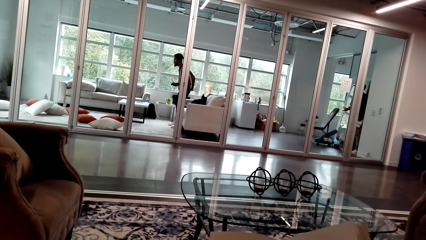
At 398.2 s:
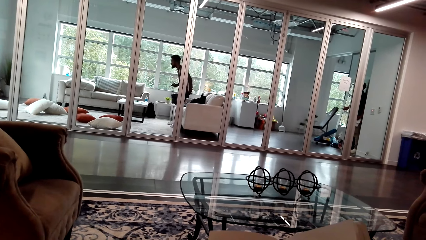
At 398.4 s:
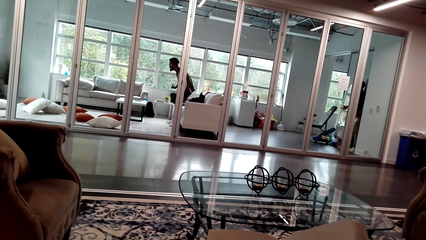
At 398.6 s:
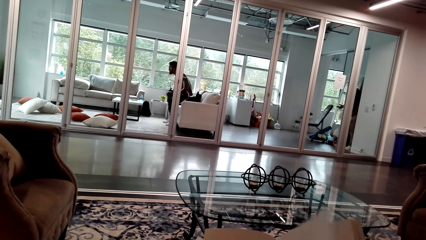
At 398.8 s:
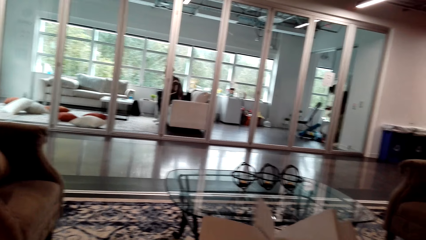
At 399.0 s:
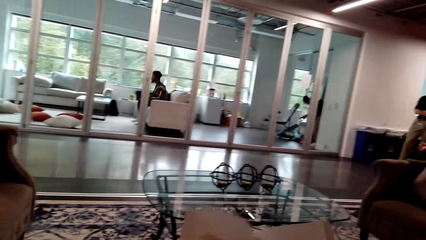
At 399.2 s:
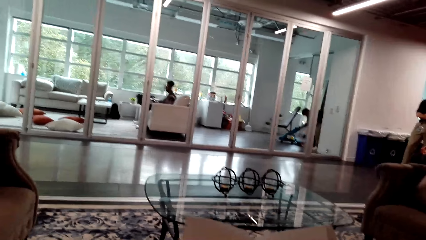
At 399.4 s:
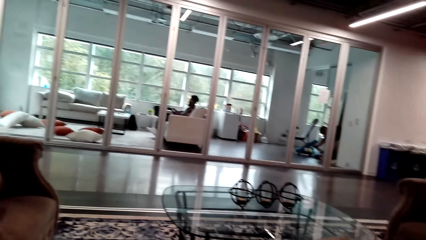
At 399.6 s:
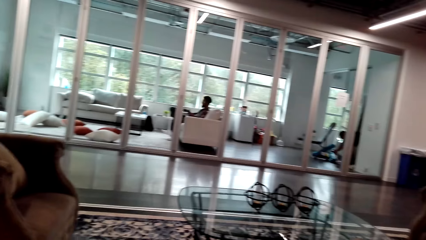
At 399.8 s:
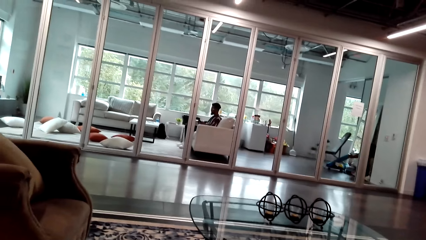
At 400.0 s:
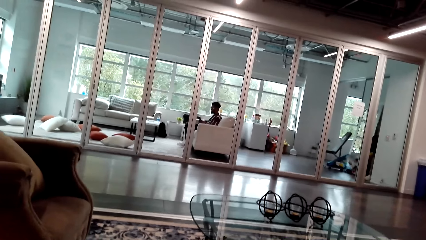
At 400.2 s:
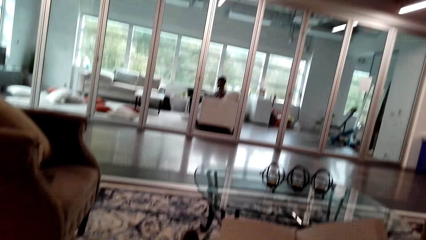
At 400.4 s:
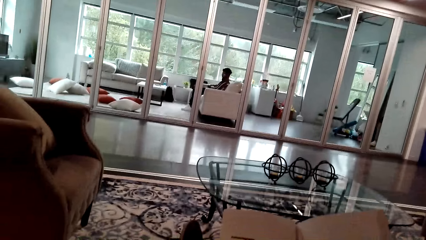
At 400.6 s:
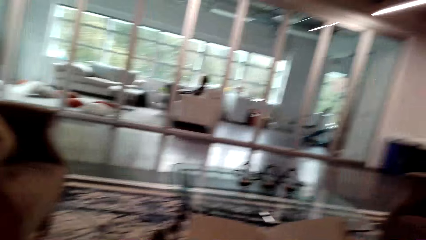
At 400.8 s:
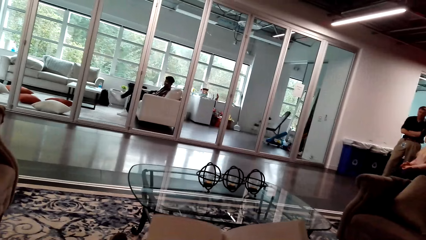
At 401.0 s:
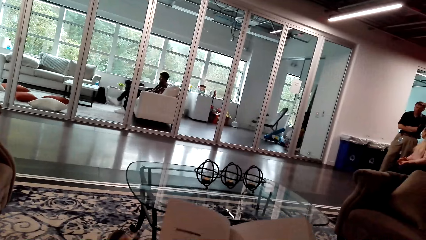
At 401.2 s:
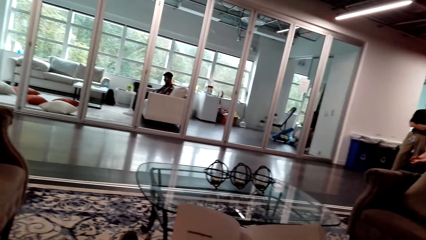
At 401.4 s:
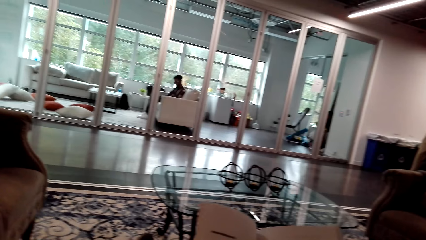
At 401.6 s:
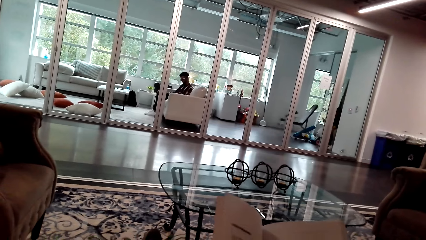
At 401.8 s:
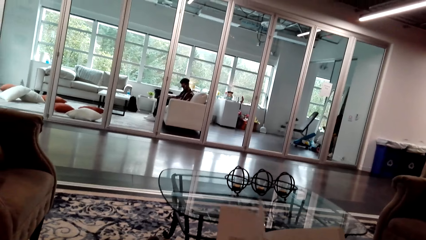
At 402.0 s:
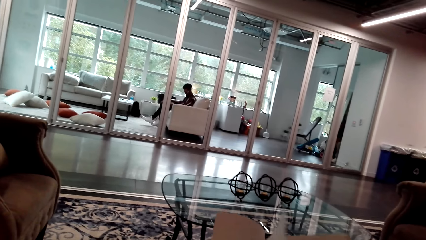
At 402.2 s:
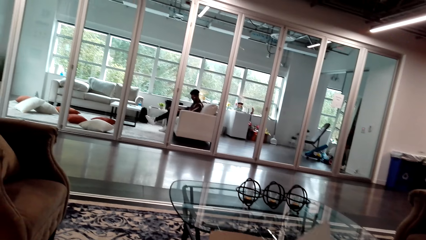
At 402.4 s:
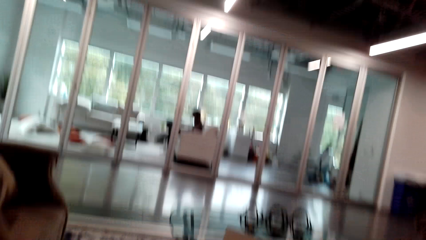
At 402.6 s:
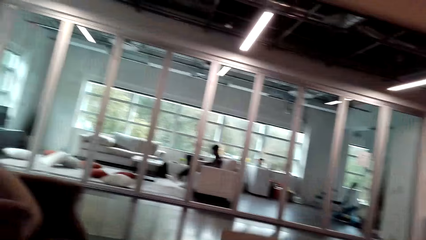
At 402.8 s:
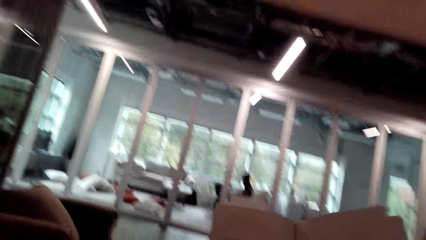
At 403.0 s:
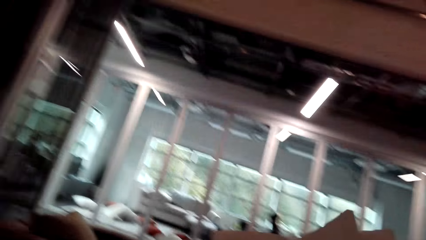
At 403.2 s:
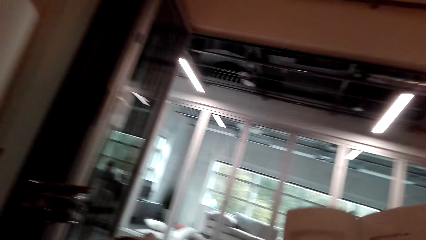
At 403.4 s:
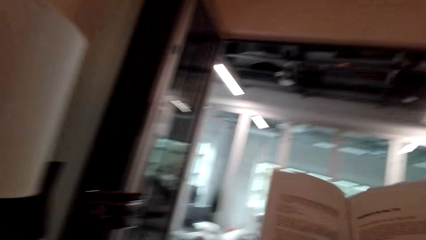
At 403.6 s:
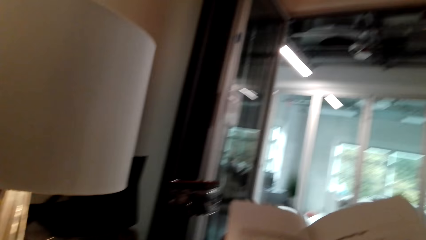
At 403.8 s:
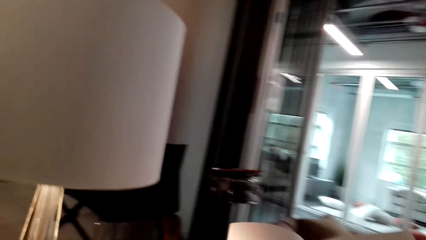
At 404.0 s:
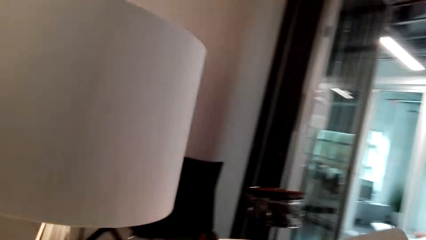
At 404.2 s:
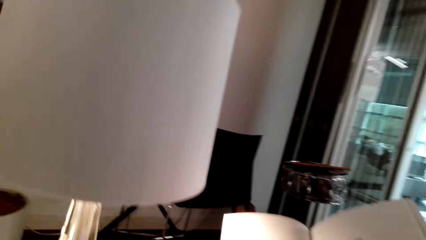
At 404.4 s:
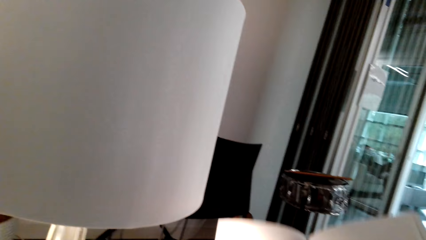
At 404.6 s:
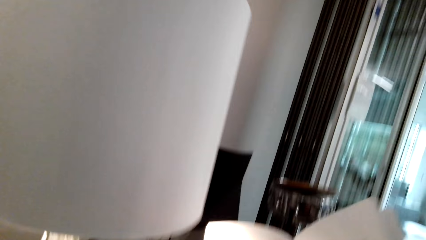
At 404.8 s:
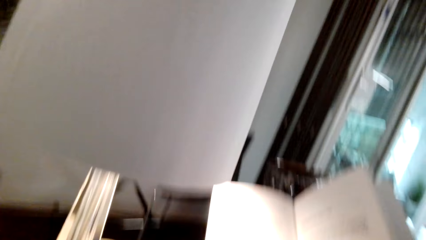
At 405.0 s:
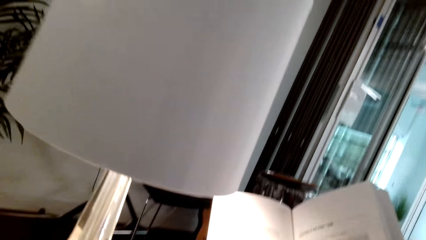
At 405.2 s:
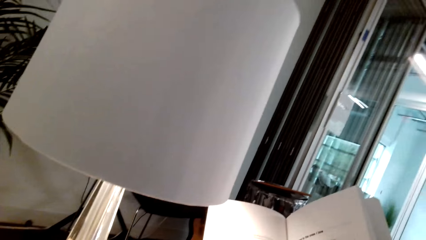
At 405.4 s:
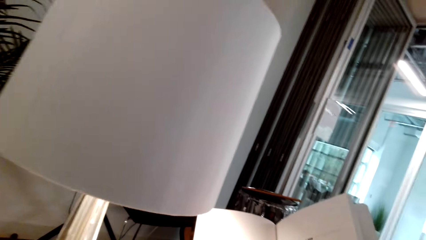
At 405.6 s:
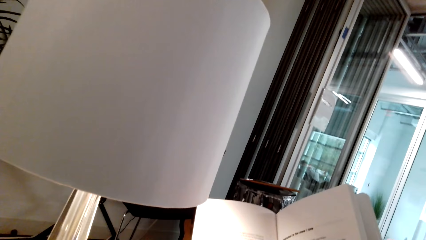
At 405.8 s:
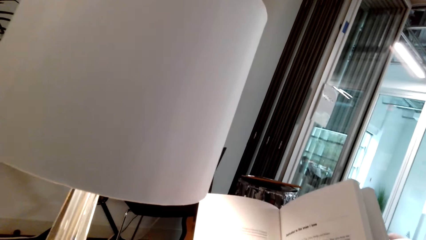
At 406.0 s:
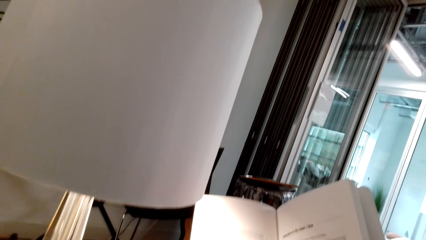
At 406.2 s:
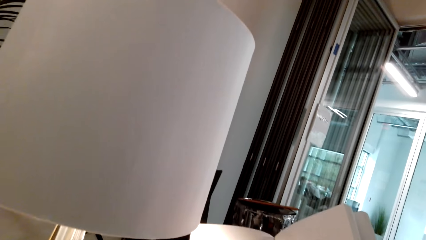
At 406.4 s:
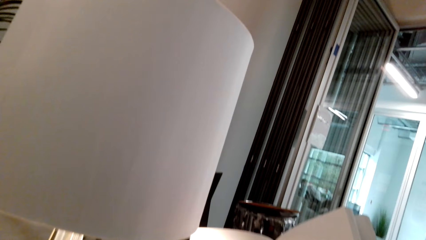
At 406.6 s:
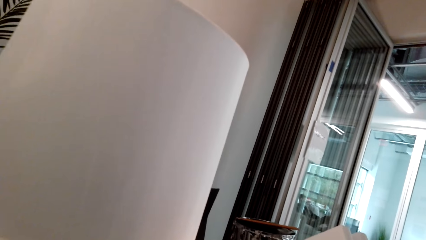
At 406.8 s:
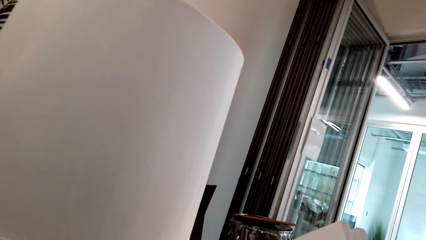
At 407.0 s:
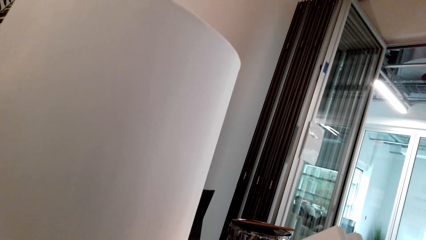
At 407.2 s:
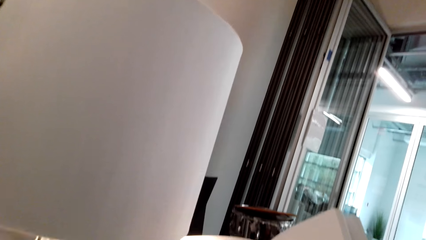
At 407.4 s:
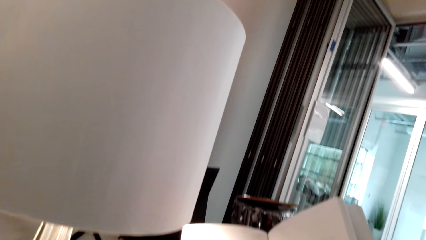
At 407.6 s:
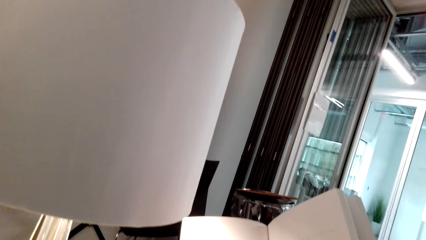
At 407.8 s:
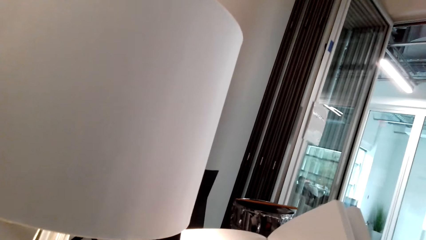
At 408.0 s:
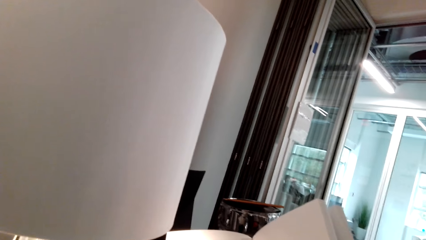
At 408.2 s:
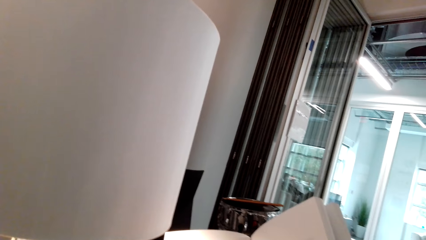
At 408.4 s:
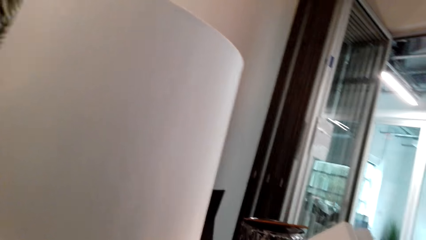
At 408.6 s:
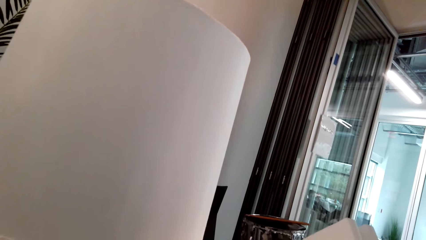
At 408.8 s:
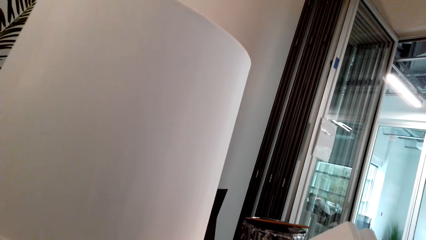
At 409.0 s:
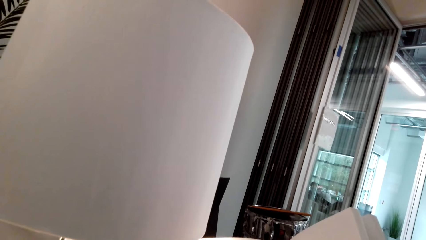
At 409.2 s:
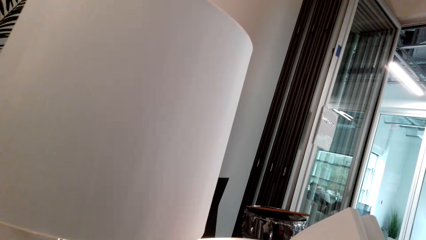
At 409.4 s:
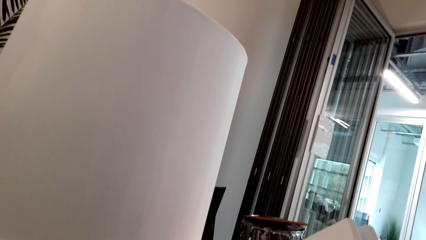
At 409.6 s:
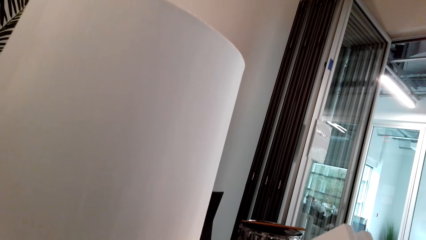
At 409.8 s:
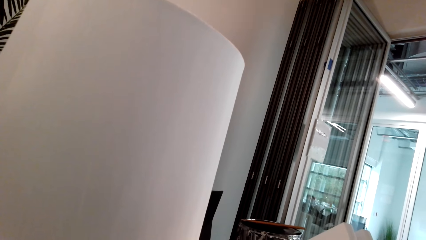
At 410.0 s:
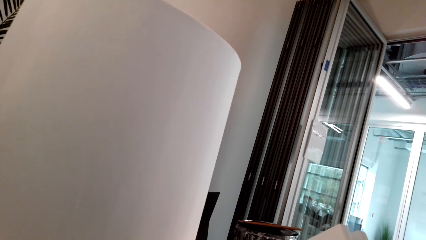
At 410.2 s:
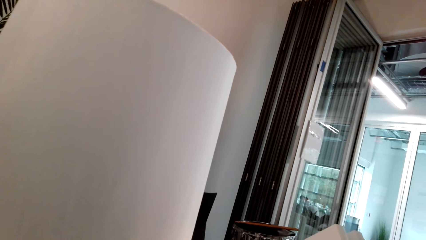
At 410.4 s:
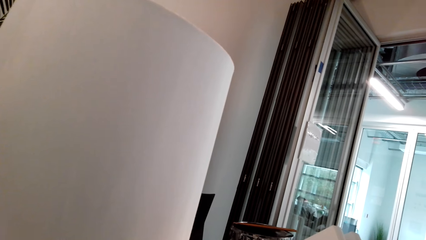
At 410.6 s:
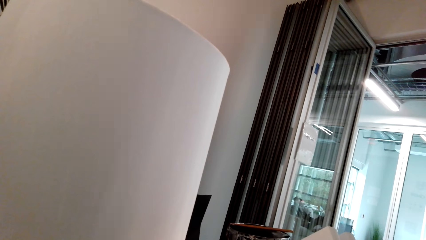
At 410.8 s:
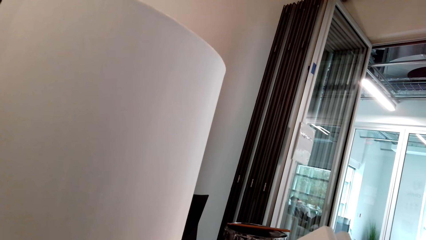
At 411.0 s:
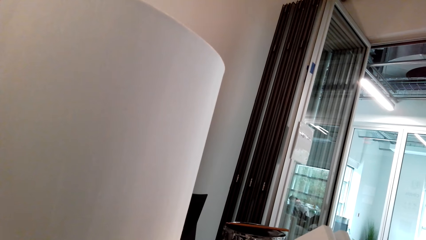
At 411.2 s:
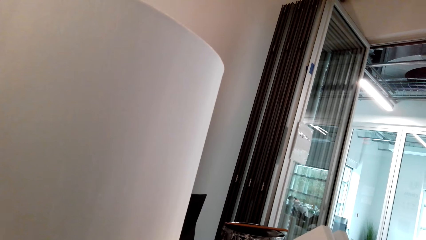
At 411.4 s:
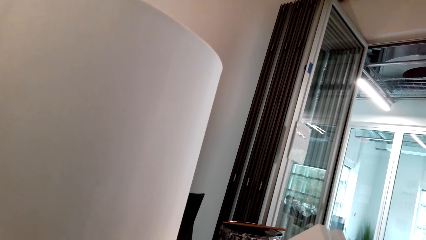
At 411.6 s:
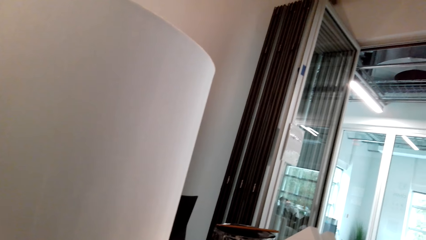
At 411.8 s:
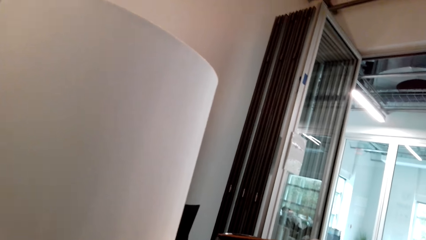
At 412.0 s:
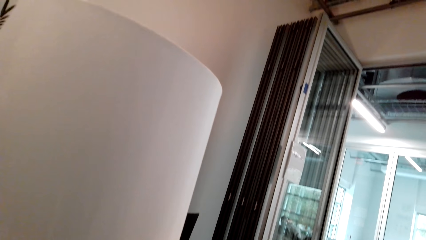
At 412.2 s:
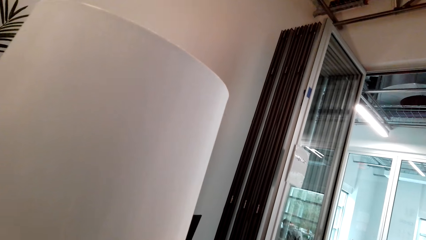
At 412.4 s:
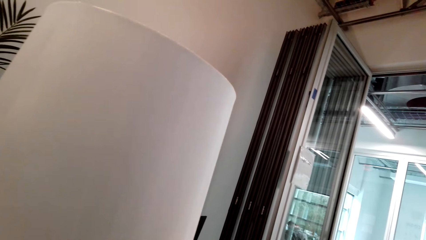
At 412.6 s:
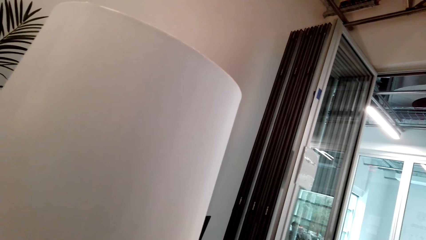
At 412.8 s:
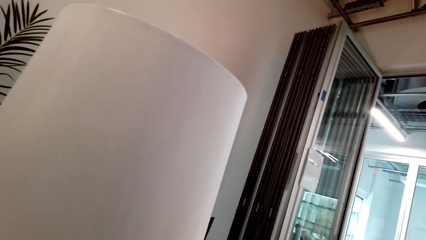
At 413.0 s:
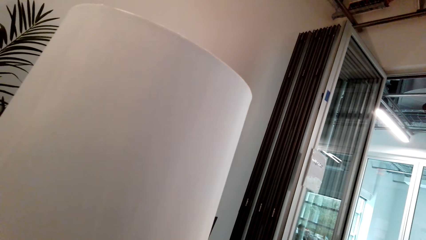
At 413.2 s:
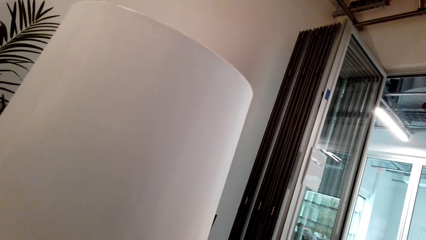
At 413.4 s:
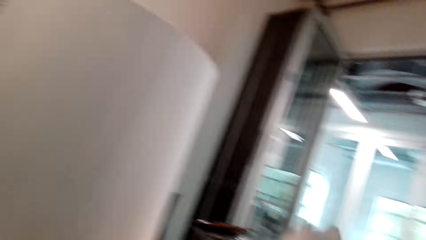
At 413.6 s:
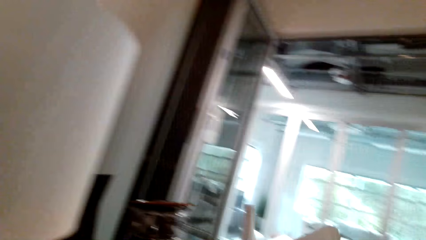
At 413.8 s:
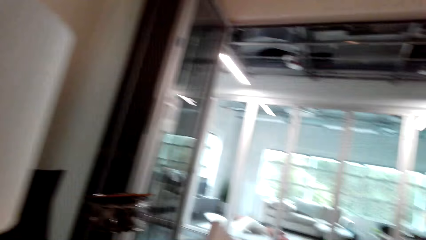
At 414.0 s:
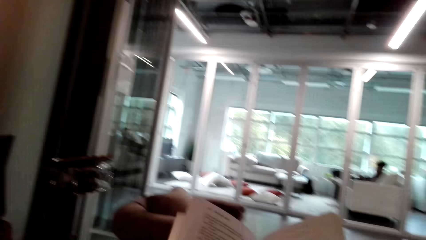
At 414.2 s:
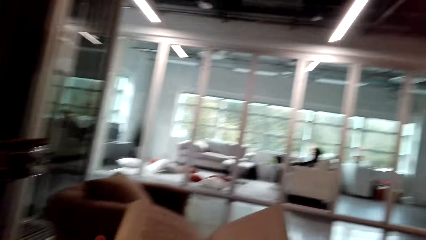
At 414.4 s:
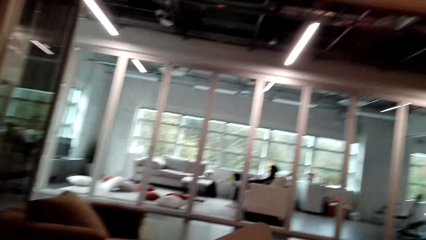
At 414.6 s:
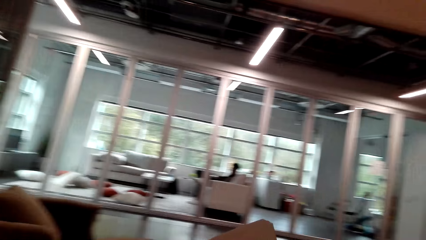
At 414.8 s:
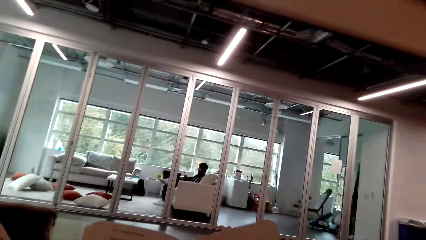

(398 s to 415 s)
A person sits on the couch. The camera wearer flips a page. They turn around the room to the left. They use the study table lamp light. They read a book.
